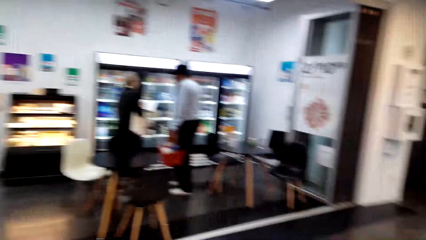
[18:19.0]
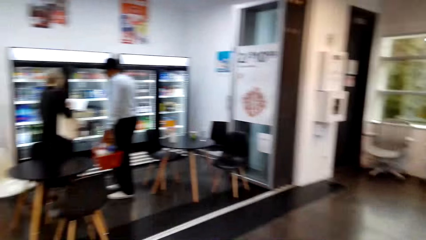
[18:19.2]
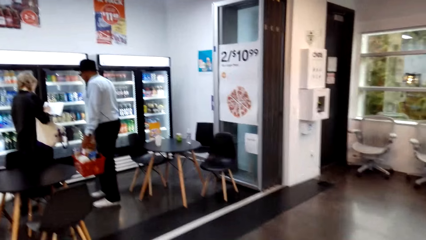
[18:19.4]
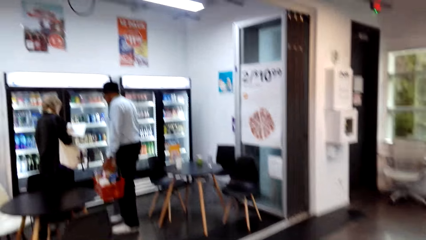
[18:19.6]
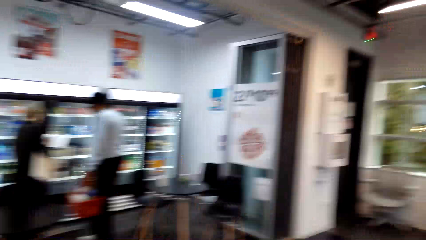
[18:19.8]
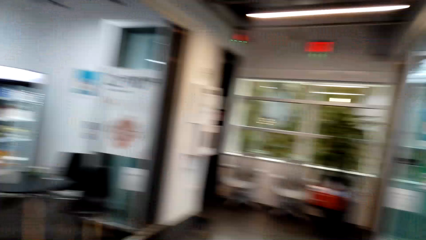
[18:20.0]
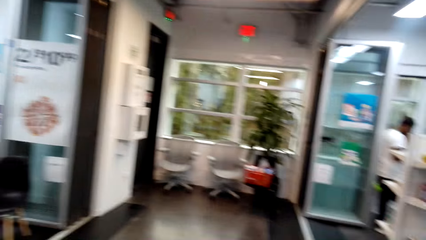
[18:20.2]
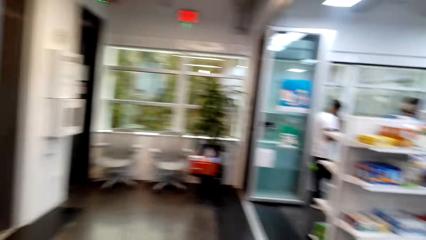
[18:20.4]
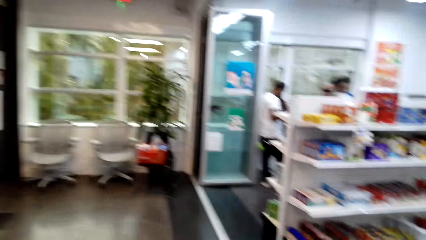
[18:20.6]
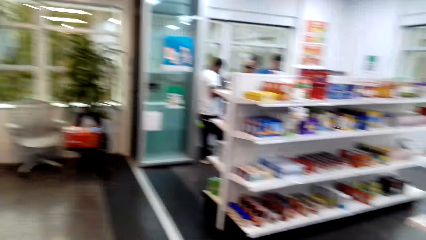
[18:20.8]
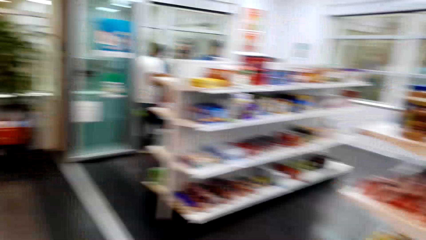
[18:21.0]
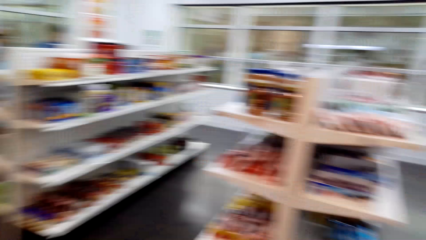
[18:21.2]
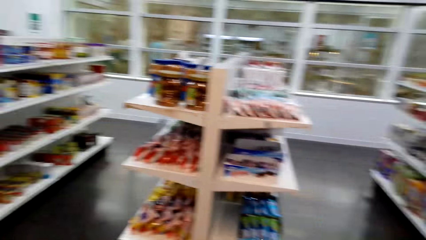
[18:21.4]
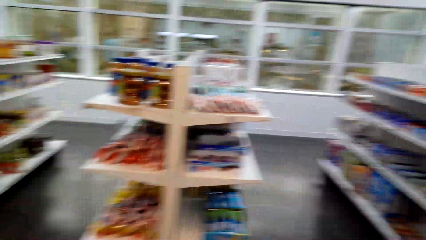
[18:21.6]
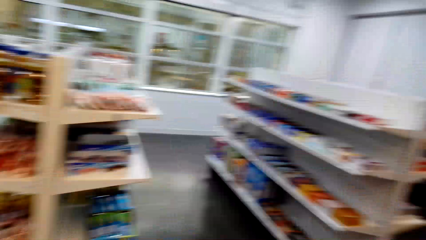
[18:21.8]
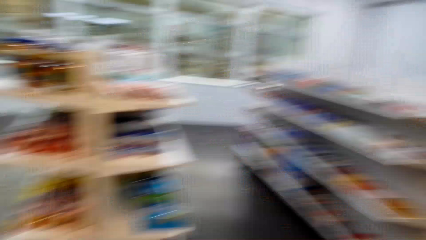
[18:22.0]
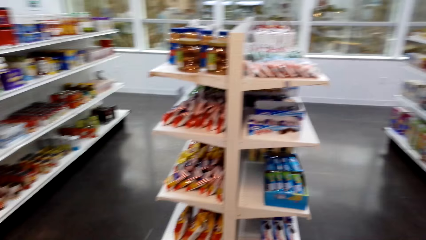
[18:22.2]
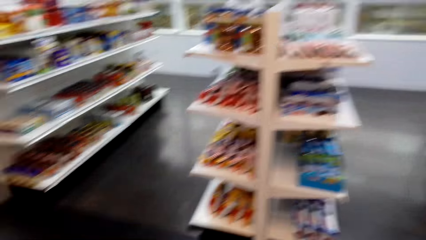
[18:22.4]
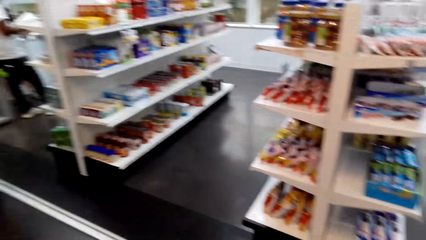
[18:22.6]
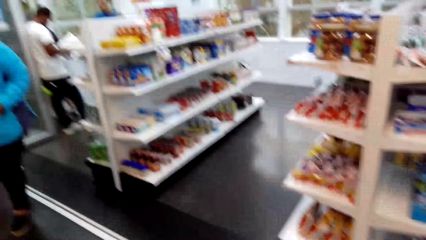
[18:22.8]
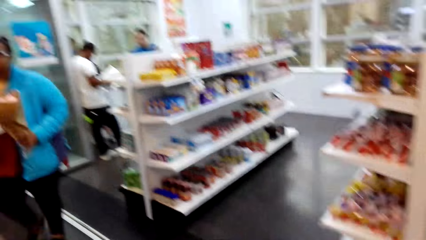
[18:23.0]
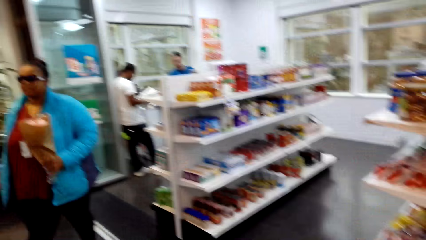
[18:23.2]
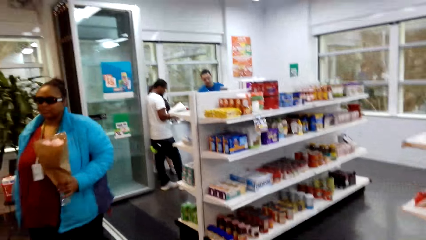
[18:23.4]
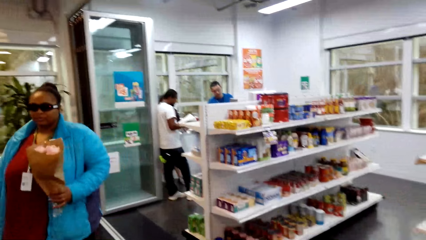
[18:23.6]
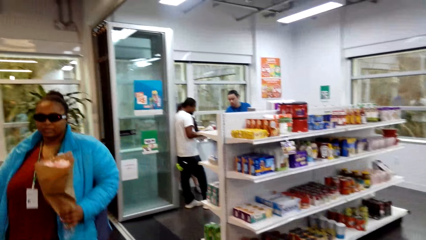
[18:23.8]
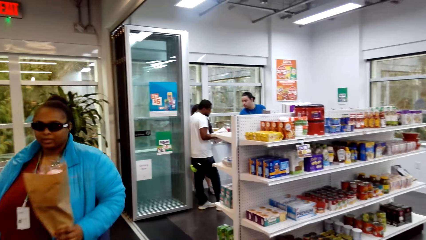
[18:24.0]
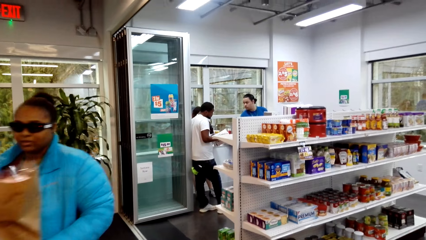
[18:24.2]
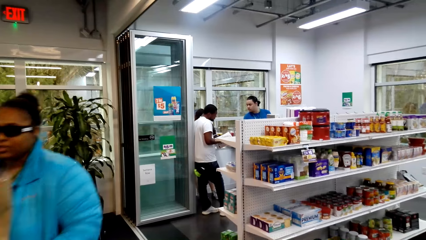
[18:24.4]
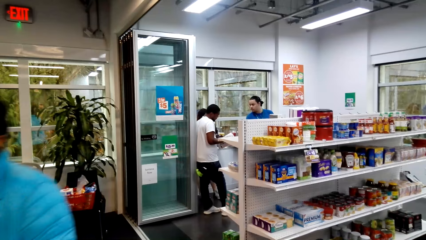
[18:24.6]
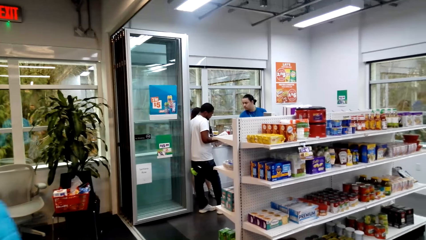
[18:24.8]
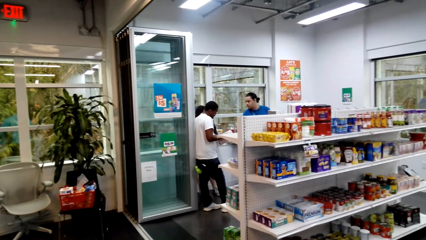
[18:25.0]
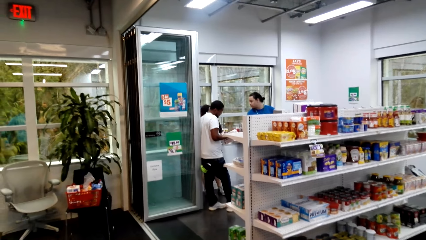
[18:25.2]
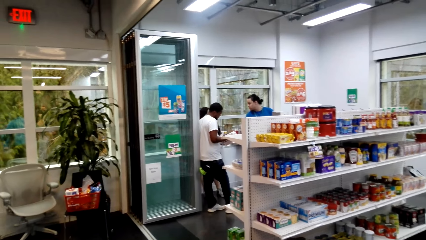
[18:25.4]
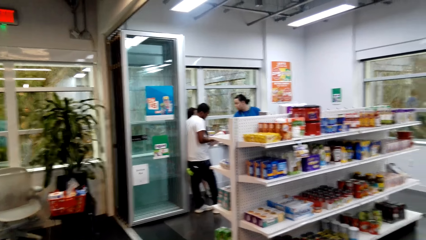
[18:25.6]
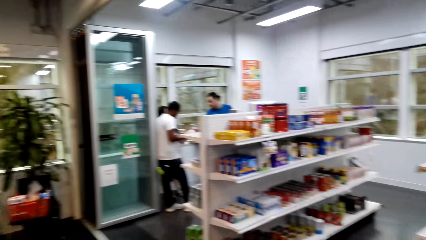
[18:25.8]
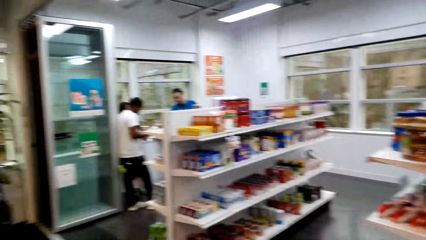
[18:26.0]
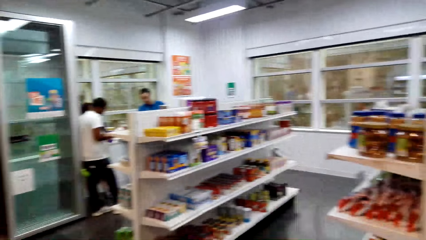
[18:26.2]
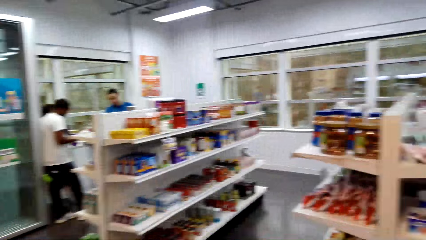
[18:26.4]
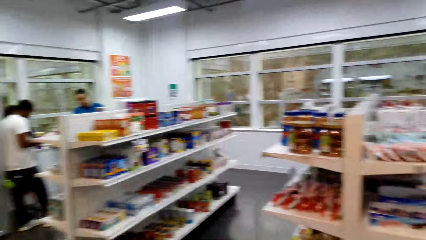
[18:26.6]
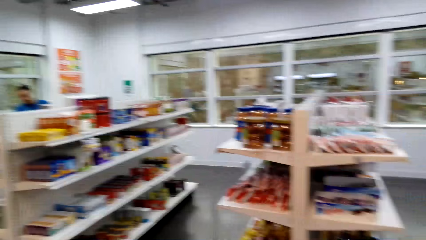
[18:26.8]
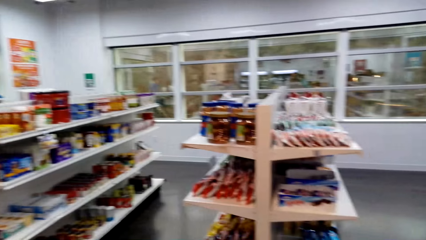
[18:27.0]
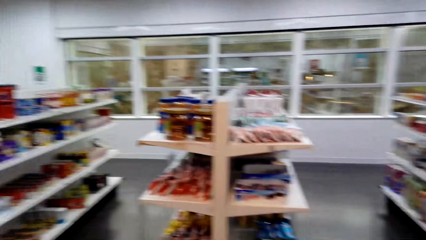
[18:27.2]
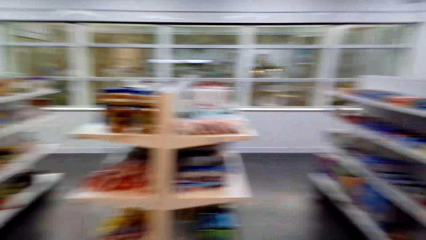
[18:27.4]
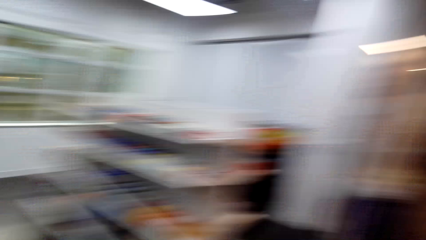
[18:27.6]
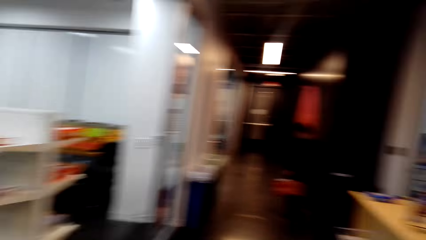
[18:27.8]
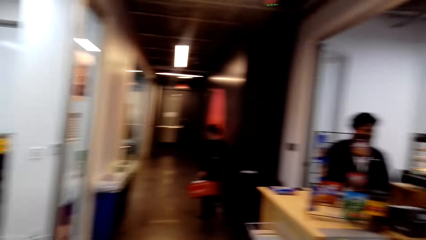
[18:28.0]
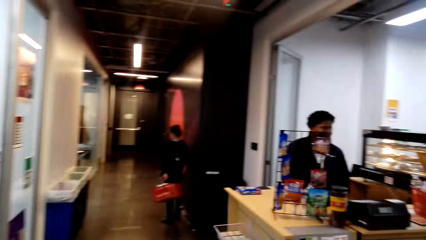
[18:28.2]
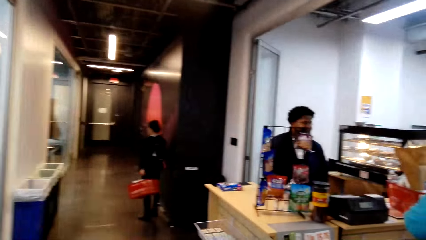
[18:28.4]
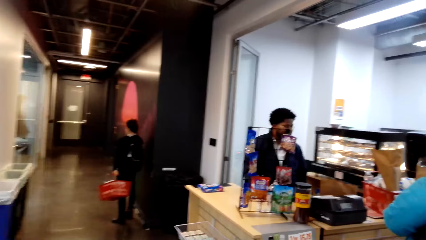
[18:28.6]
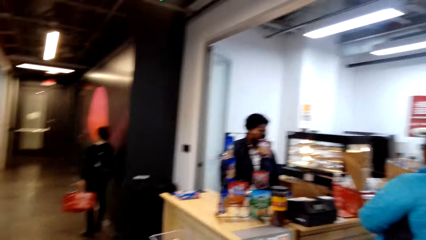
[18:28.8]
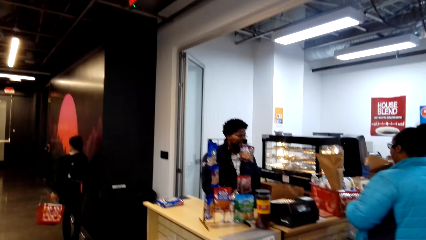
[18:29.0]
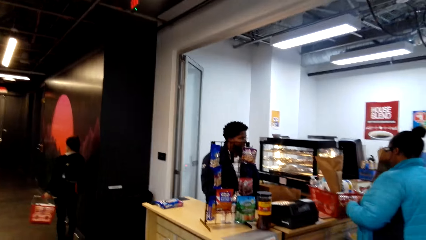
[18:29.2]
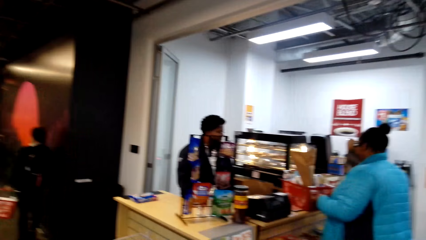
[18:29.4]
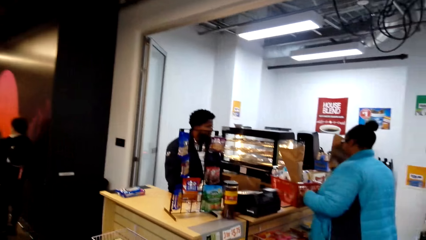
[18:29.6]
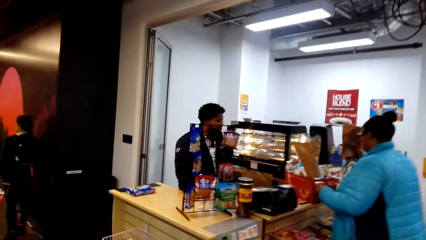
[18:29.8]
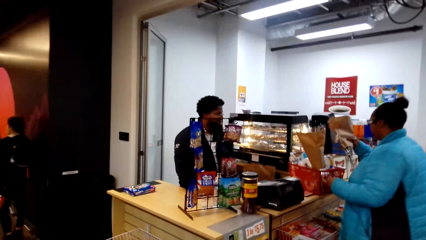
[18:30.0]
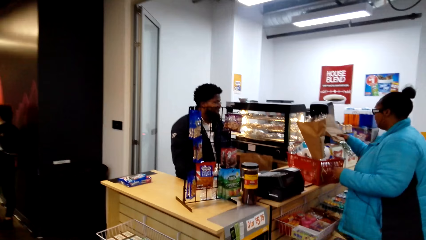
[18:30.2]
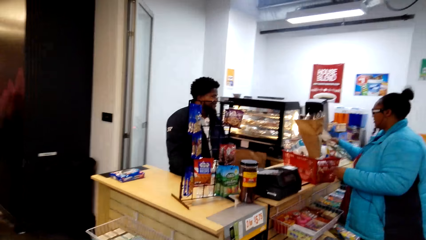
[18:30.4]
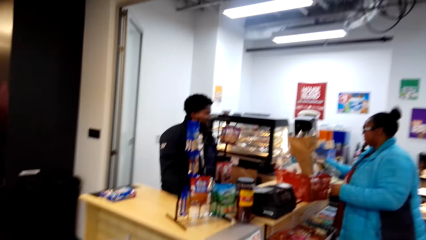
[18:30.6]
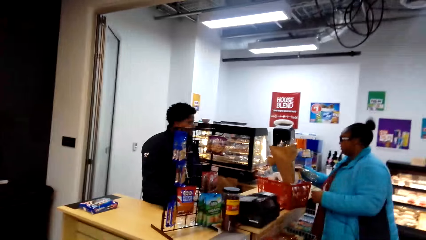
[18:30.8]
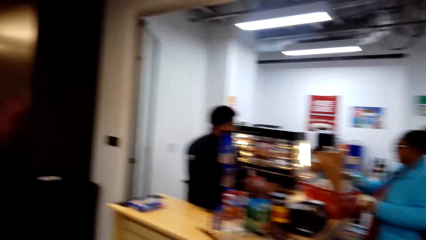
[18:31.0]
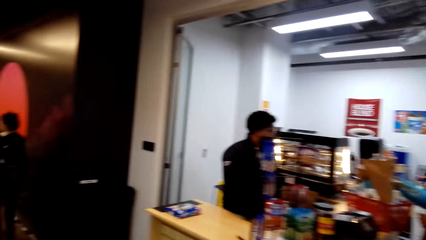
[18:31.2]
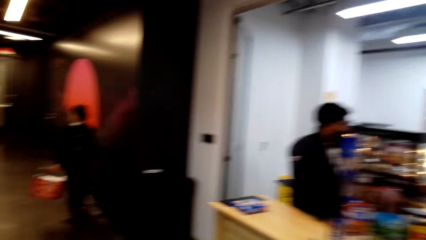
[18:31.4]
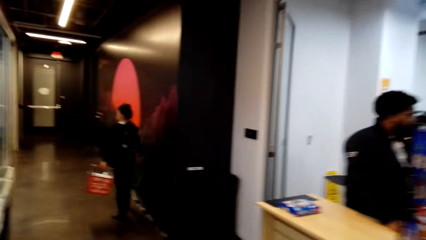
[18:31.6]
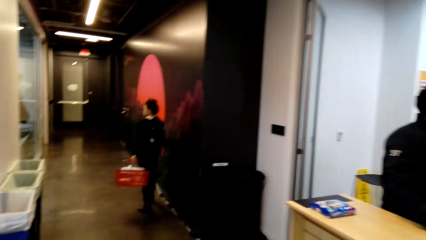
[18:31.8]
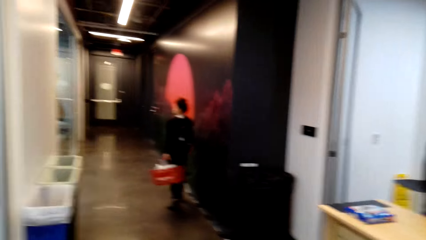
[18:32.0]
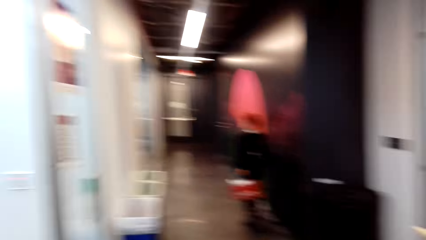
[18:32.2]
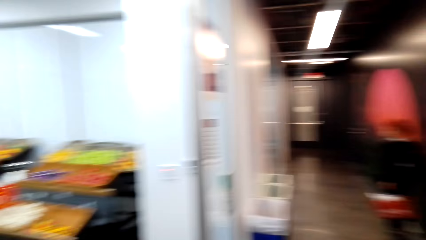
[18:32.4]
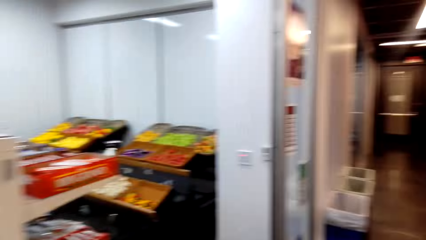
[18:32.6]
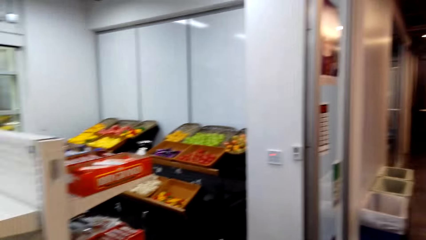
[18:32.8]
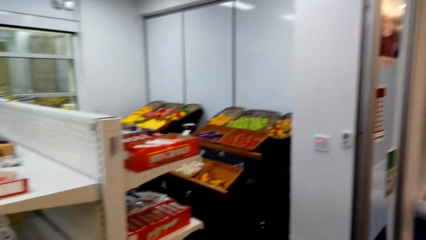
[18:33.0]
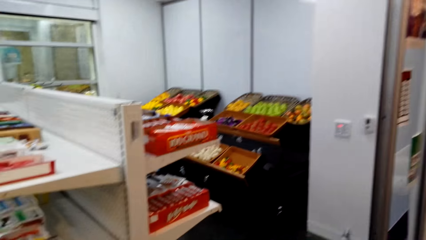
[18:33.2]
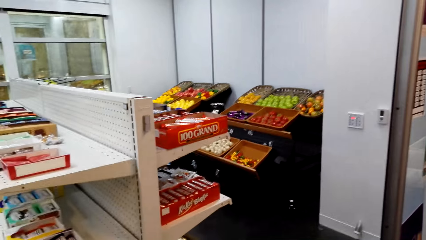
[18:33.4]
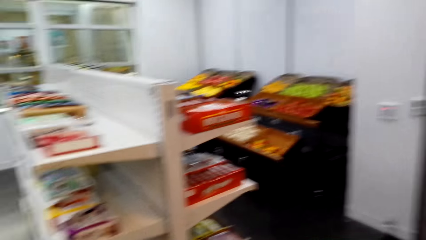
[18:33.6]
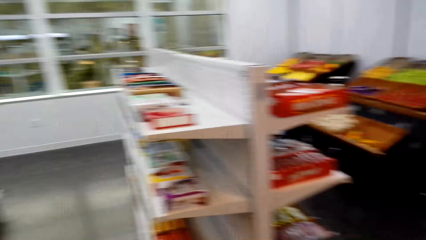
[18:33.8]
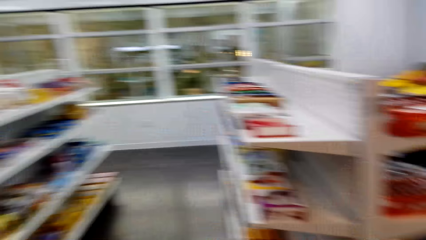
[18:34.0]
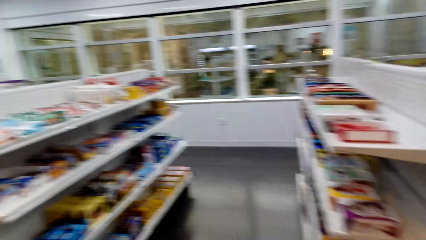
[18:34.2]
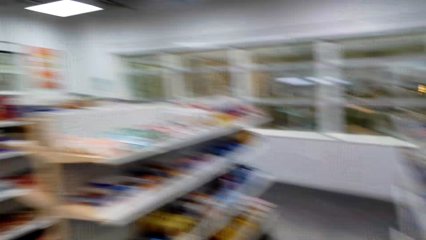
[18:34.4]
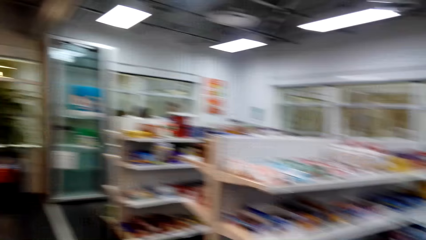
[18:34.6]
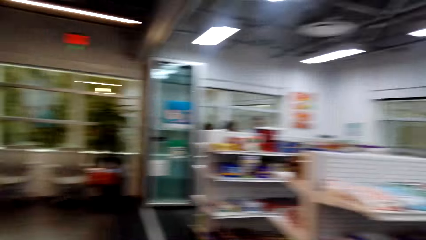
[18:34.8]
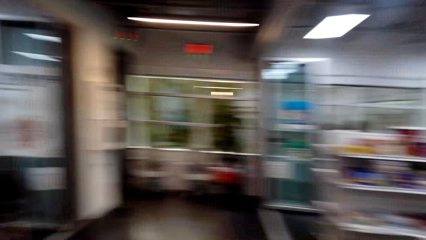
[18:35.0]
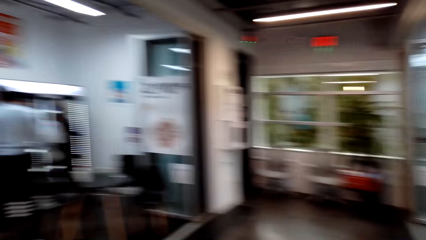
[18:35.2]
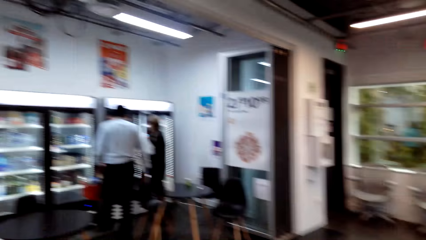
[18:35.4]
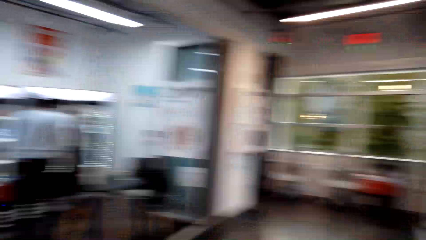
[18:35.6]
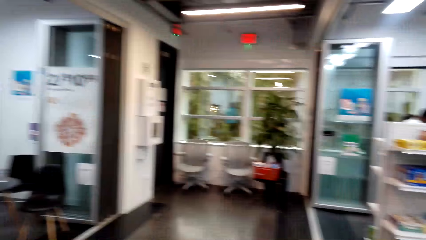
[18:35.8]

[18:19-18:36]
The camera wearer looks around.
